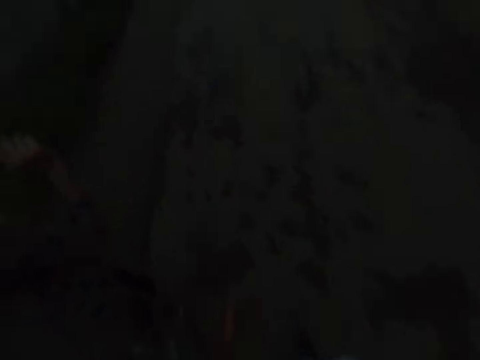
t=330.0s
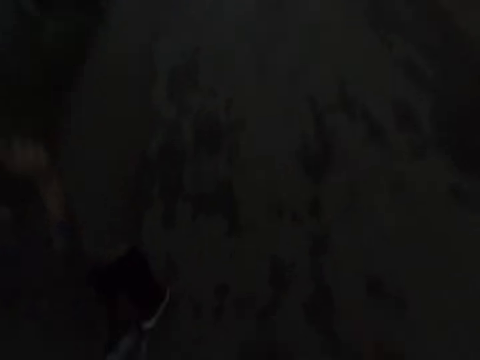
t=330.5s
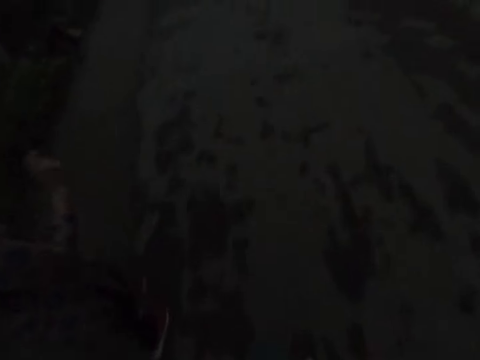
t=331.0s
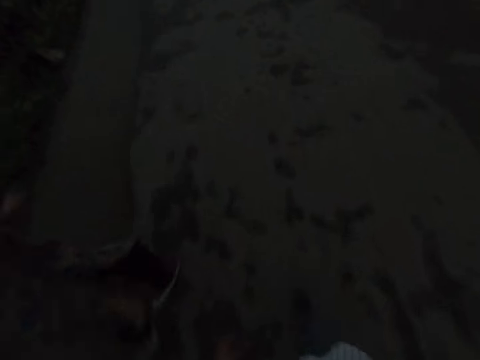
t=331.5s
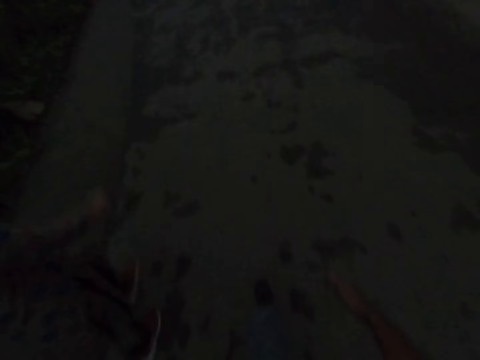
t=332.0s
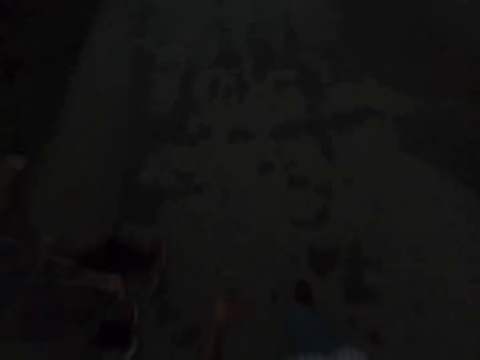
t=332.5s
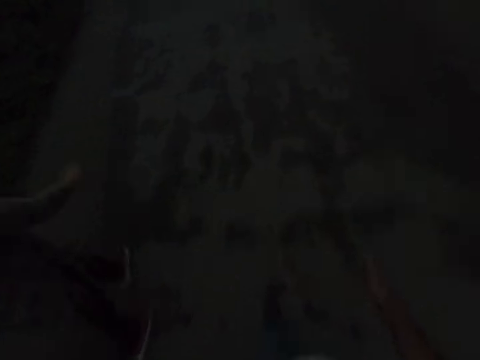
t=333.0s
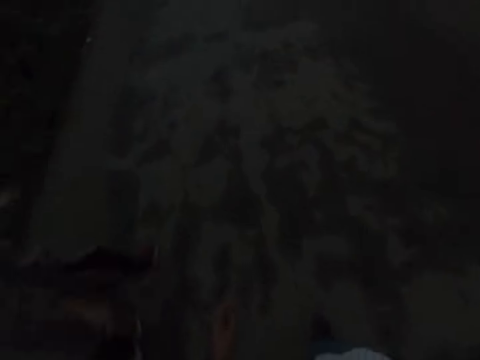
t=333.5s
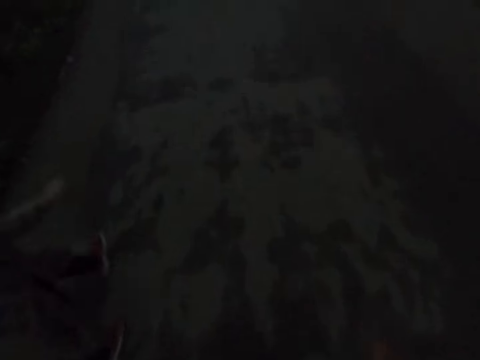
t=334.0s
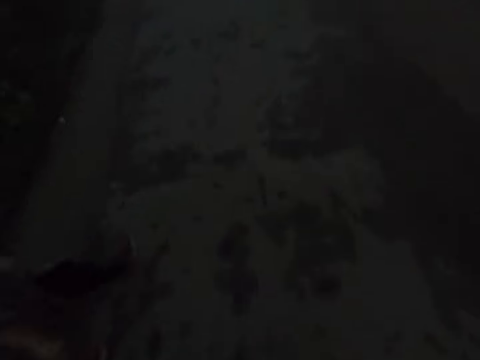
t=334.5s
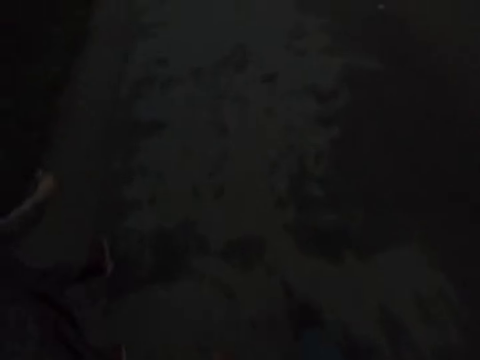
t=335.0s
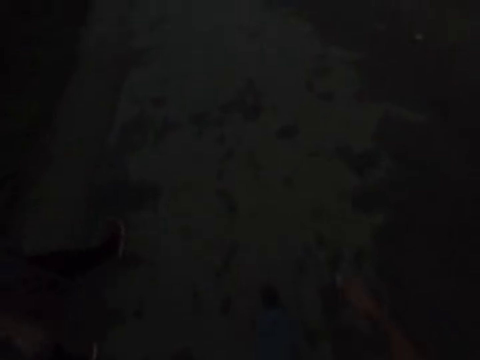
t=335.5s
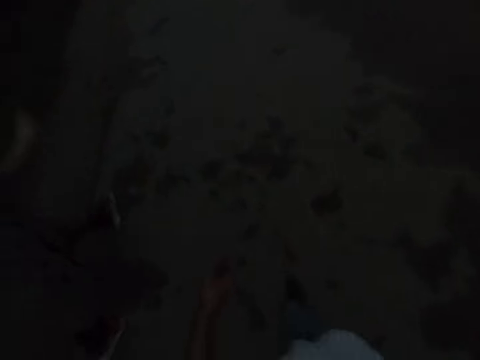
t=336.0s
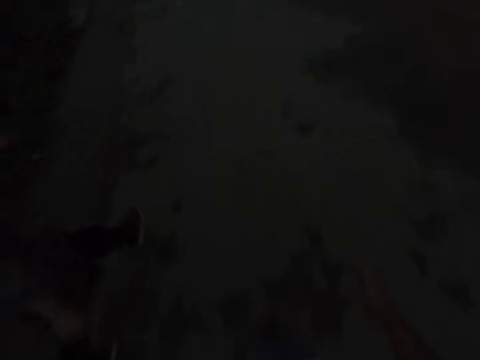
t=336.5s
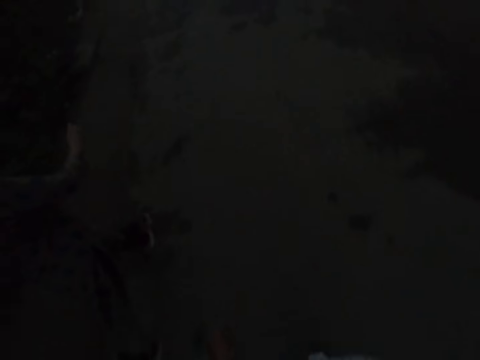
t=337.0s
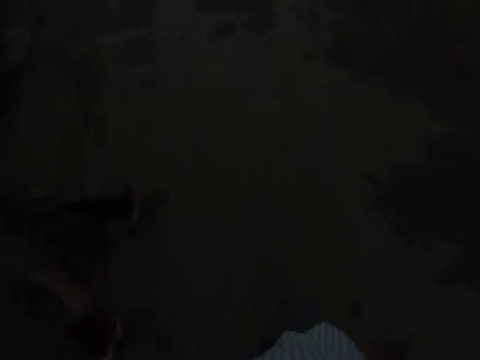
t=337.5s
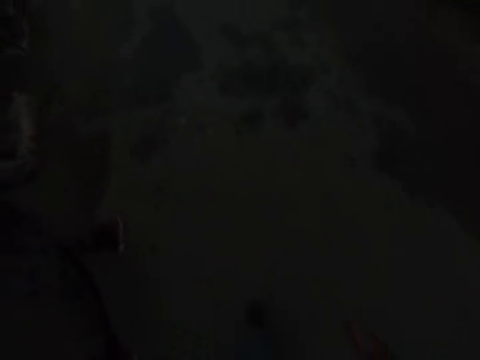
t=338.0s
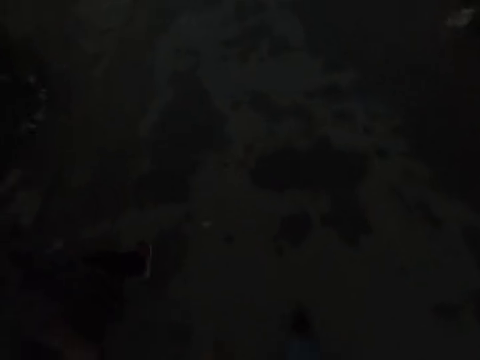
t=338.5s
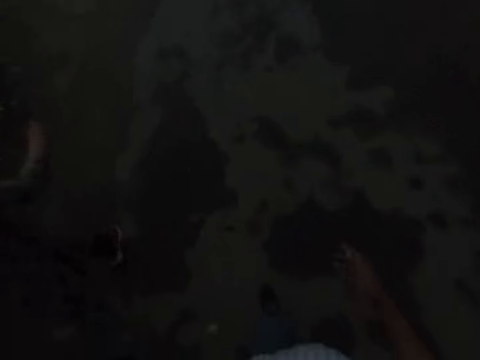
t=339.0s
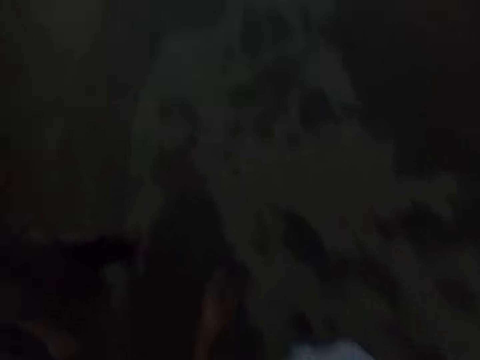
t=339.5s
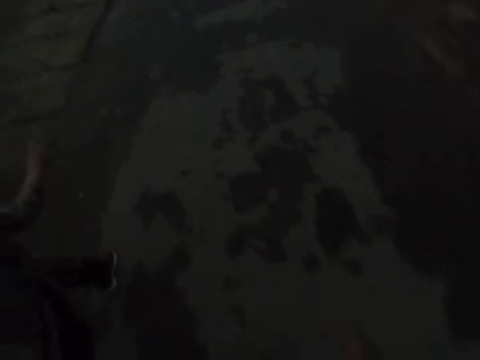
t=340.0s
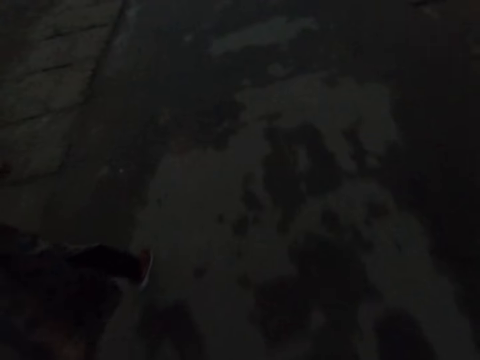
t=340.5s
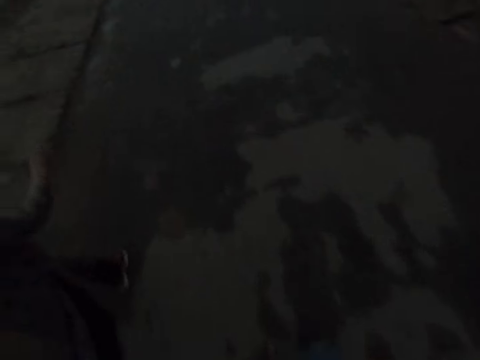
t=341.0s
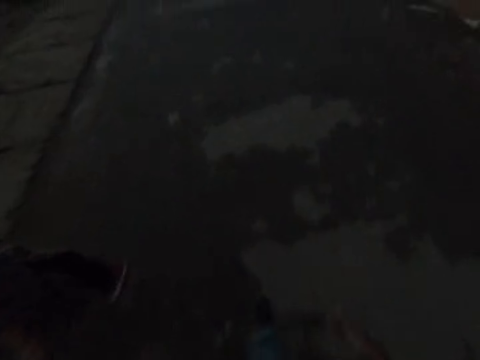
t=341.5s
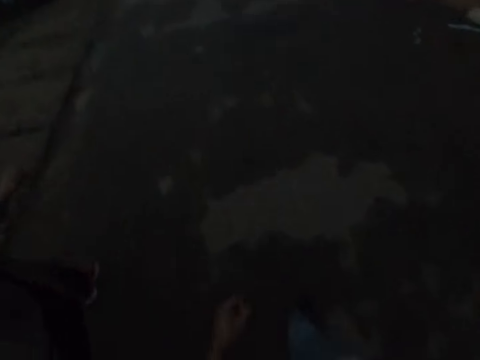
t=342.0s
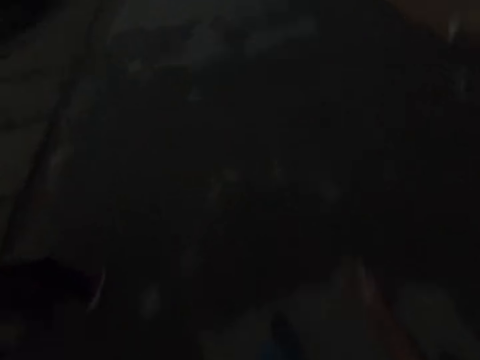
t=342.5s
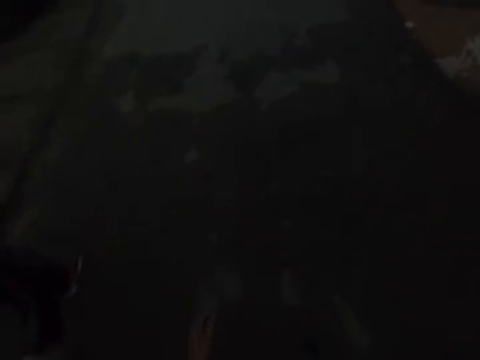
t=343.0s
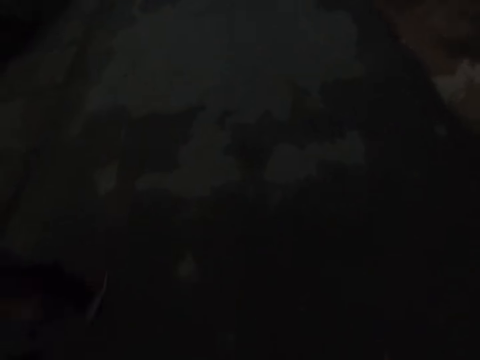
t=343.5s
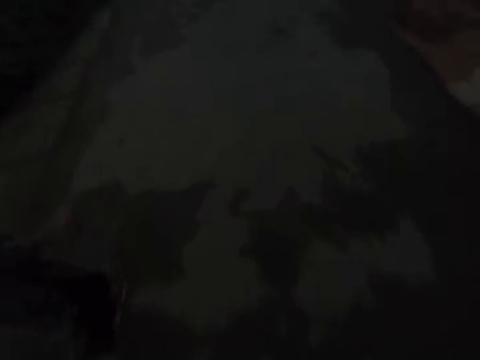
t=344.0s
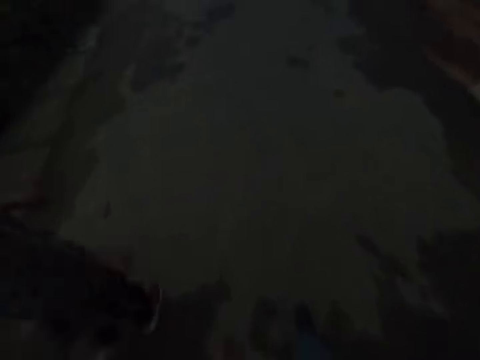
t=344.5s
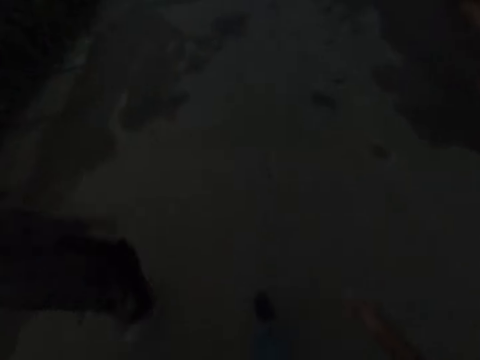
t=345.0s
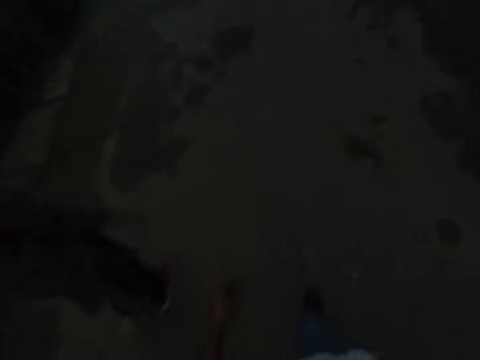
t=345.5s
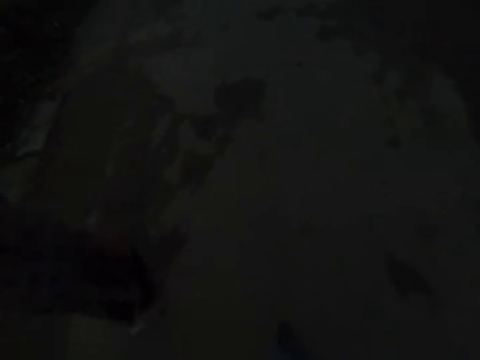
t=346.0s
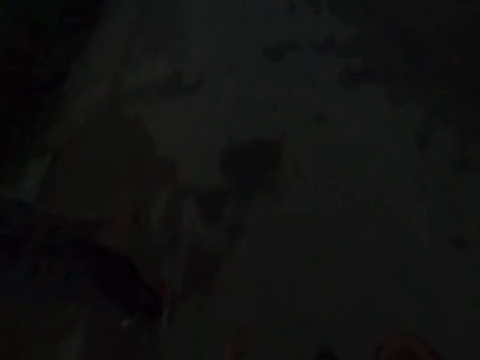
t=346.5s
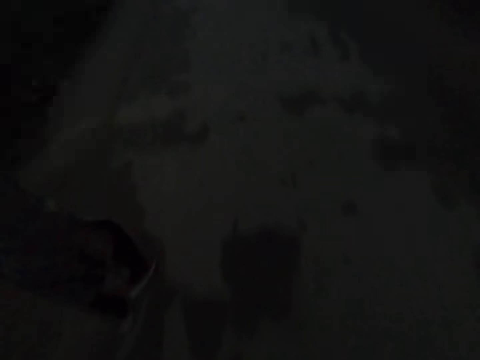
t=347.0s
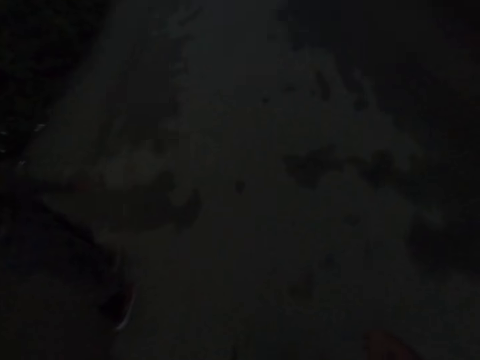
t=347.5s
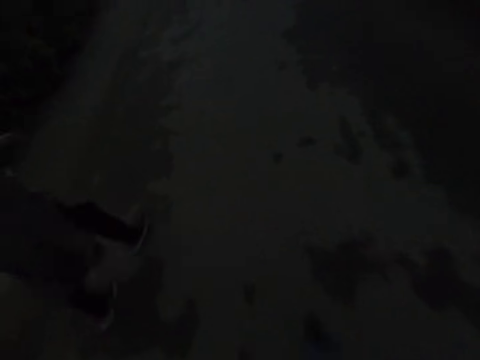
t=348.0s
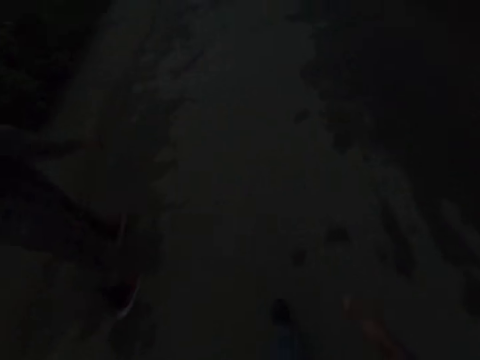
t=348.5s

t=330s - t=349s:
The lady lowers her hand. The camera wearer speaks to the lady. The lady speaks to the camera wearer.

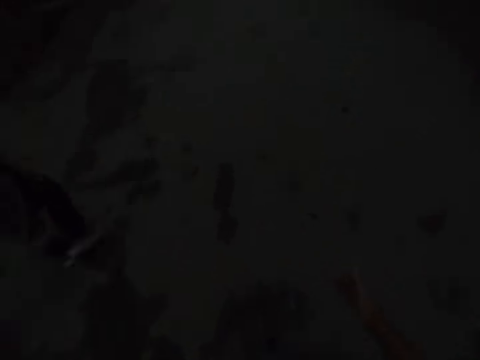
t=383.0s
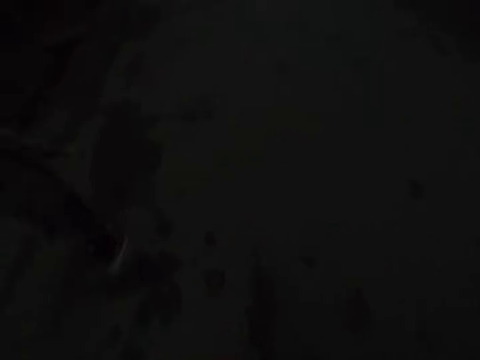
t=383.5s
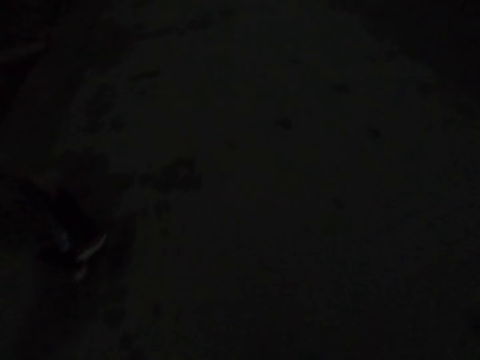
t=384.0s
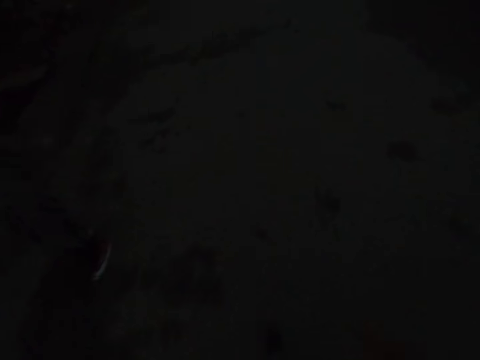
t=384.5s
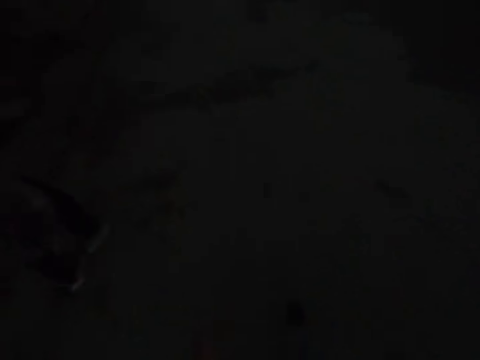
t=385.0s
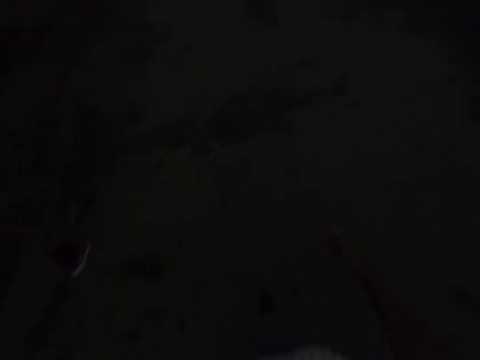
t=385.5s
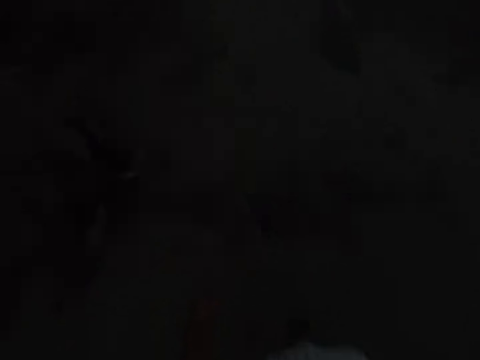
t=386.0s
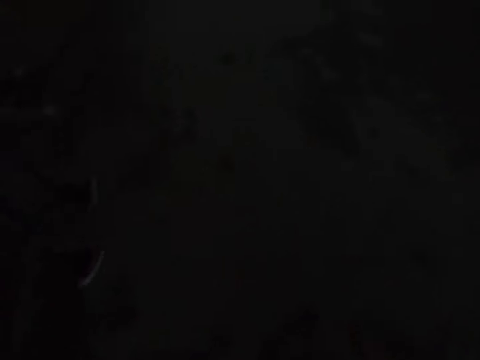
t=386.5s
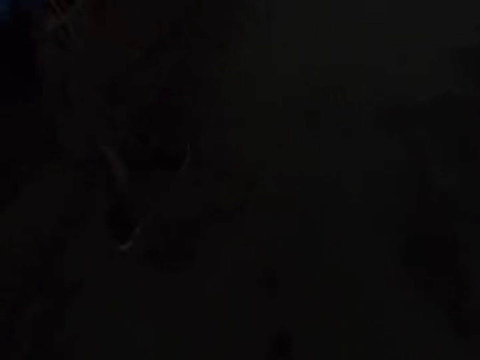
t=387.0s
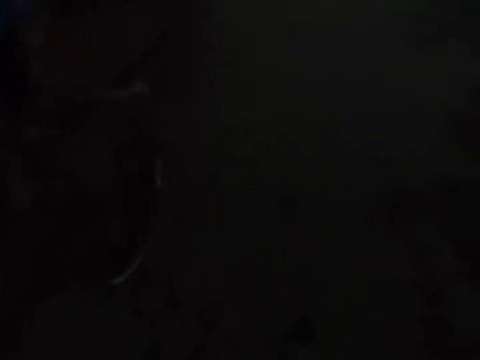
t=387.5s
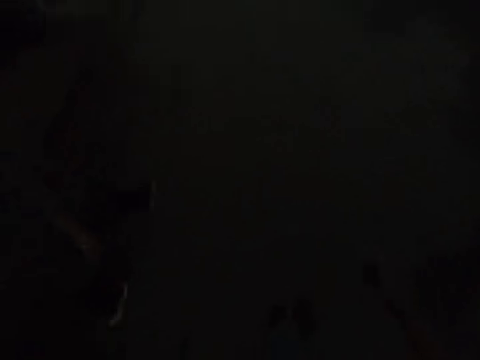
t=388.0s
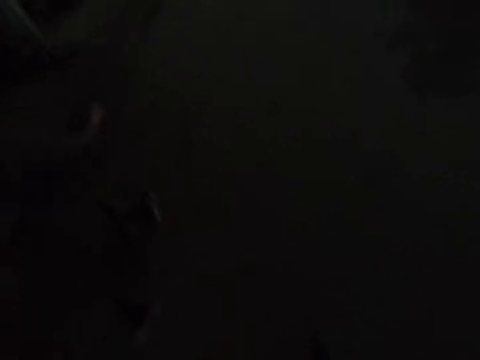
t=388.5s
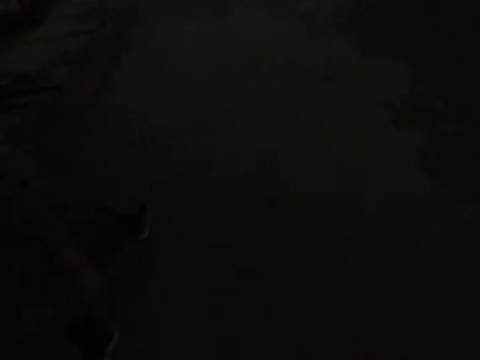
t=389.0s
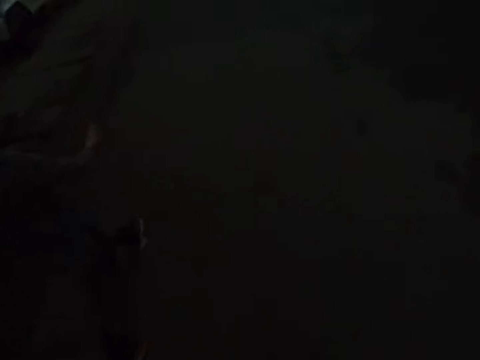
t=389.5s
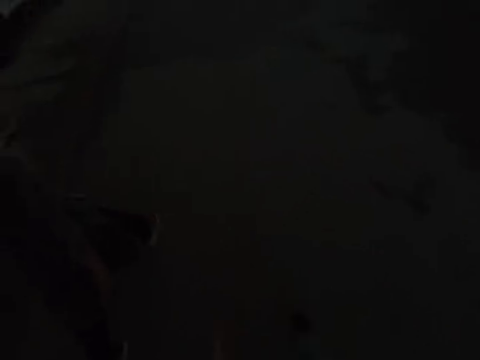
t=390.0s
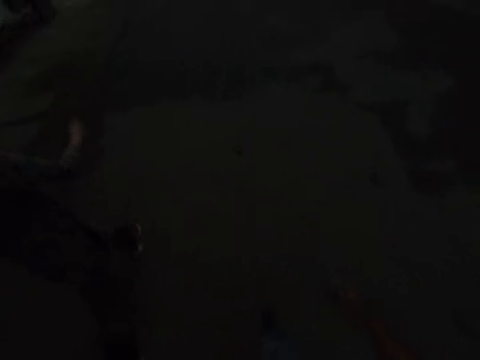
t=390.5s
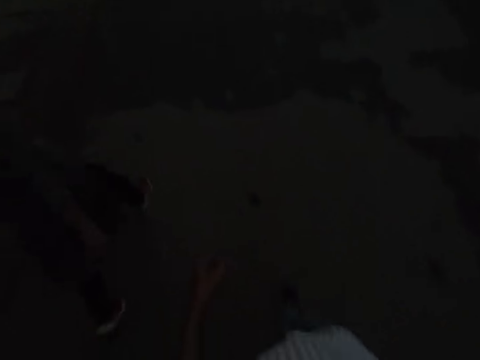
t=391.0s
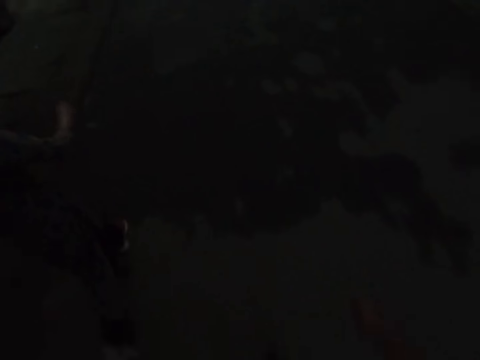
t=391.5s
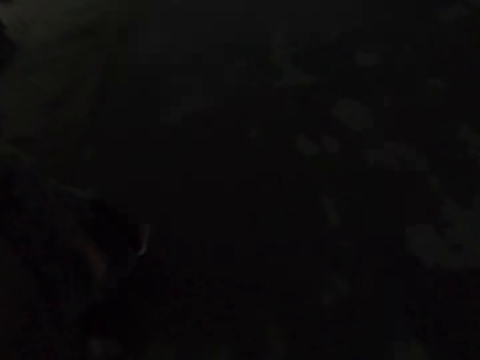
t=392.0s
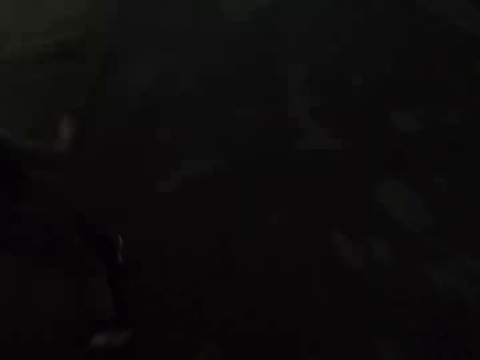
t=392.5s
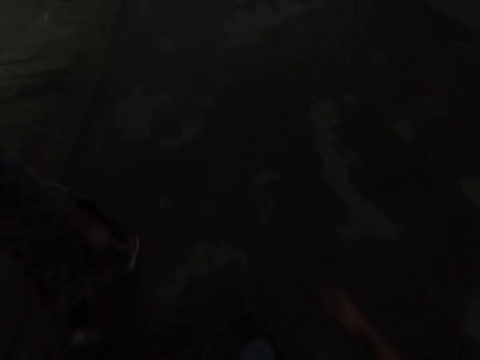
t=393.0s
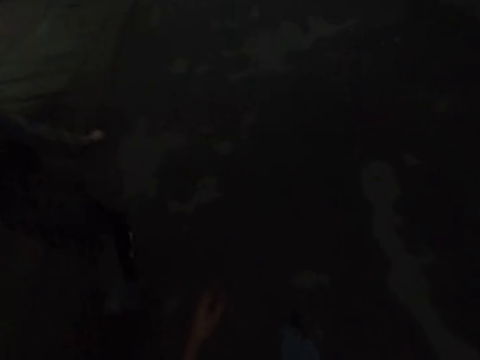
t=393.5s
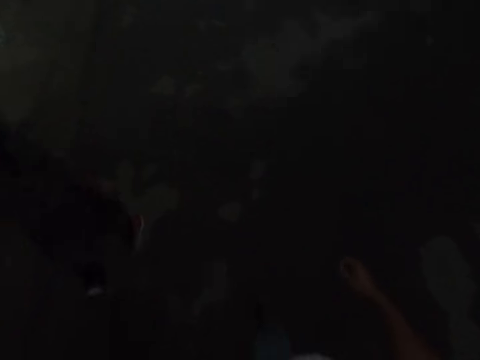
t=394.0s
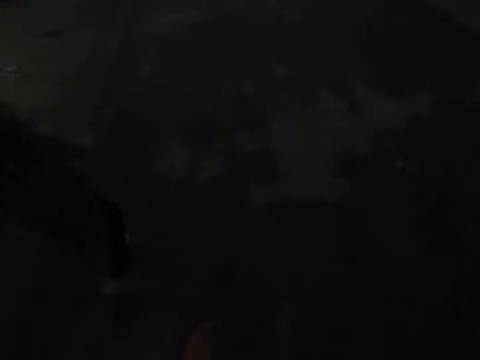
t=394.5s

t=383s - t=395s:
The camera wearer walks with the lady.
